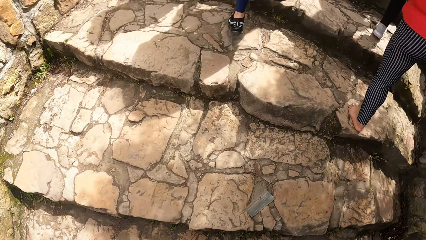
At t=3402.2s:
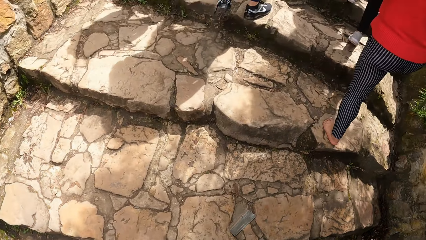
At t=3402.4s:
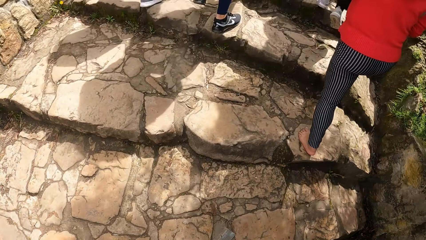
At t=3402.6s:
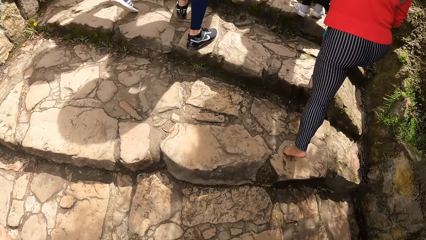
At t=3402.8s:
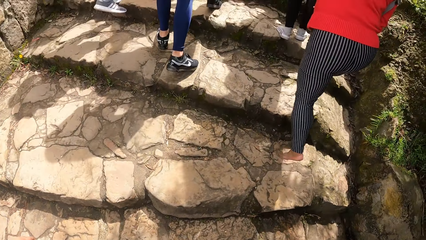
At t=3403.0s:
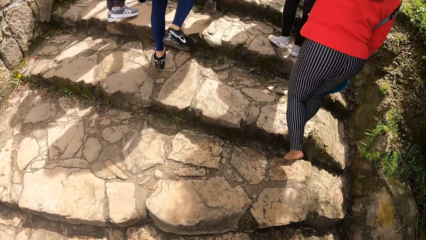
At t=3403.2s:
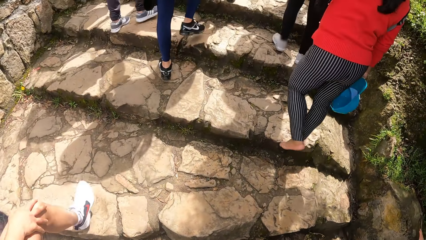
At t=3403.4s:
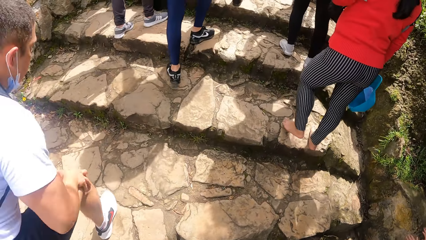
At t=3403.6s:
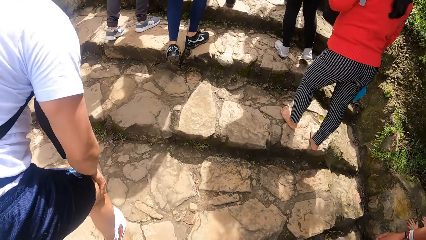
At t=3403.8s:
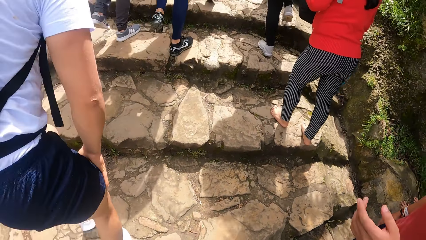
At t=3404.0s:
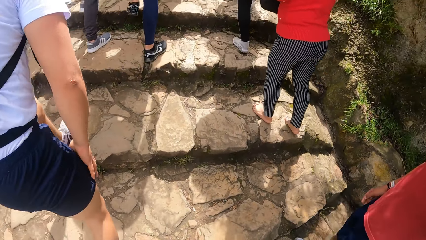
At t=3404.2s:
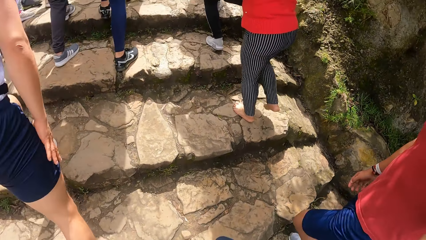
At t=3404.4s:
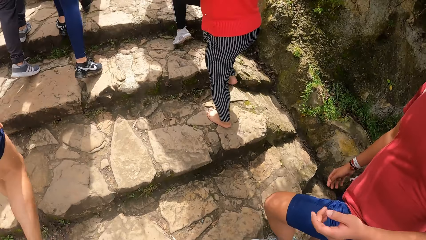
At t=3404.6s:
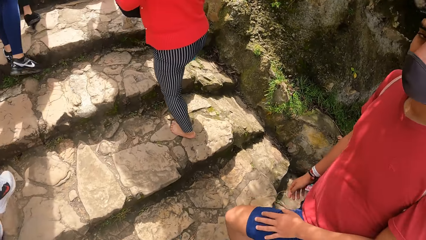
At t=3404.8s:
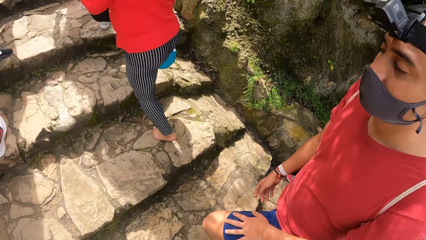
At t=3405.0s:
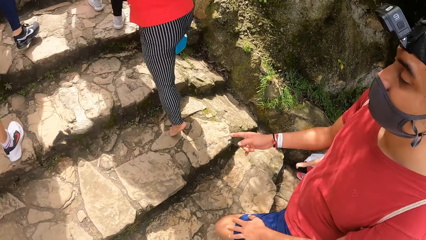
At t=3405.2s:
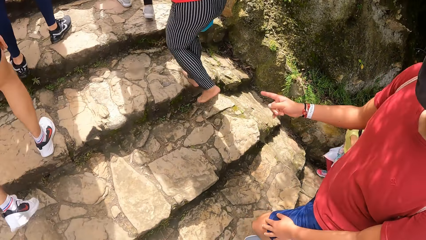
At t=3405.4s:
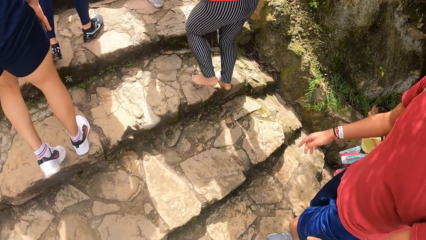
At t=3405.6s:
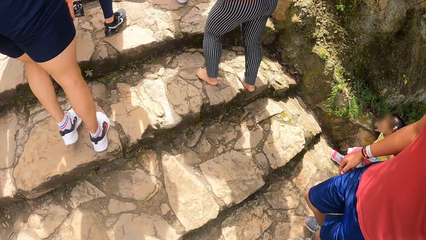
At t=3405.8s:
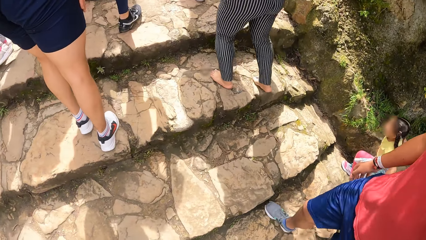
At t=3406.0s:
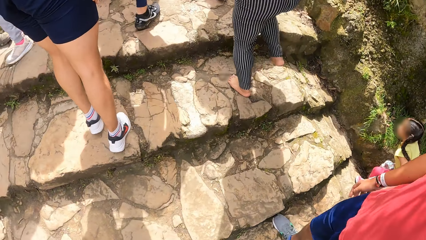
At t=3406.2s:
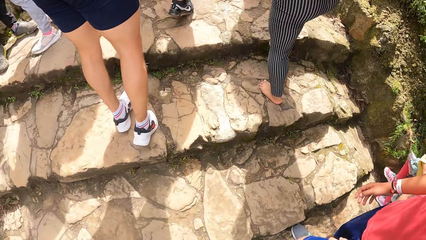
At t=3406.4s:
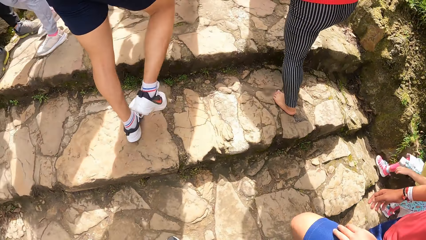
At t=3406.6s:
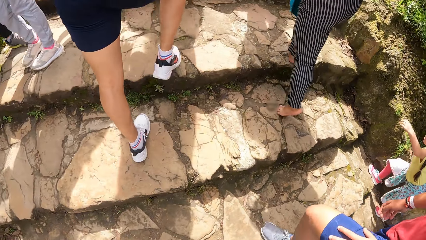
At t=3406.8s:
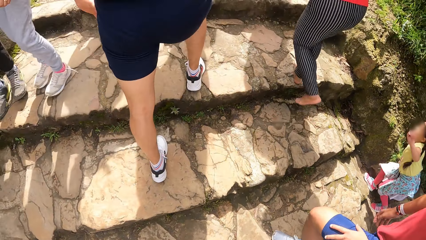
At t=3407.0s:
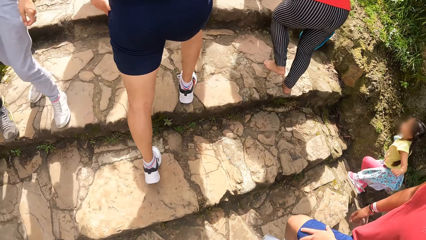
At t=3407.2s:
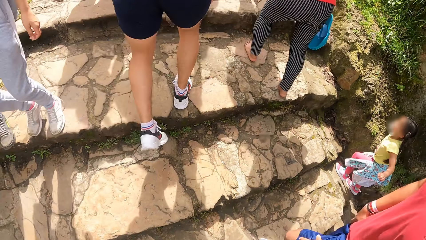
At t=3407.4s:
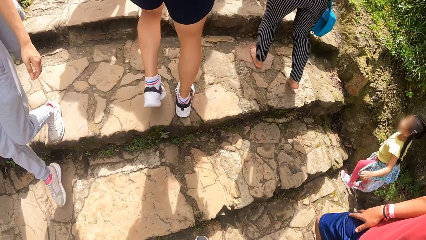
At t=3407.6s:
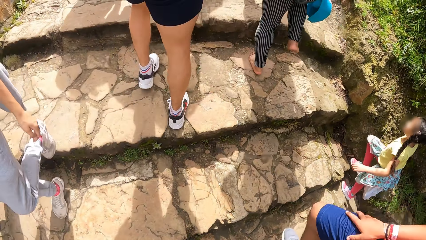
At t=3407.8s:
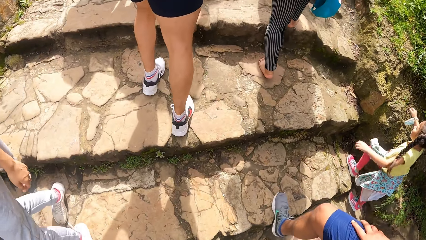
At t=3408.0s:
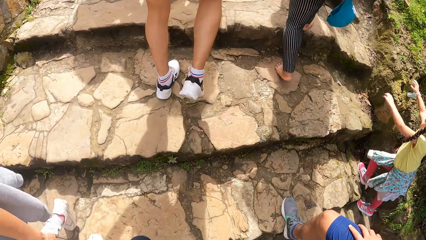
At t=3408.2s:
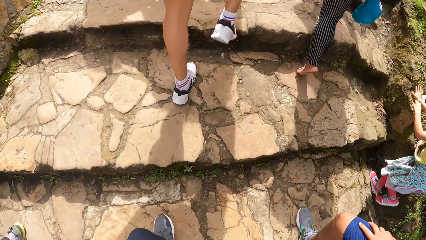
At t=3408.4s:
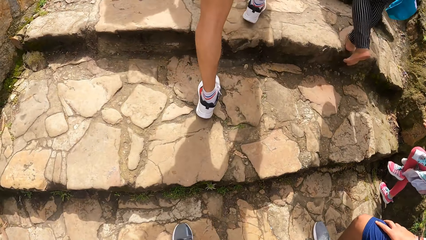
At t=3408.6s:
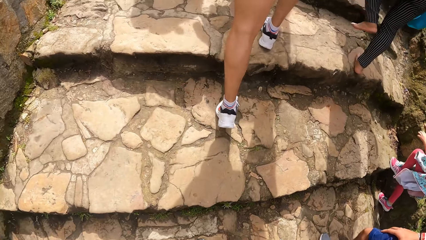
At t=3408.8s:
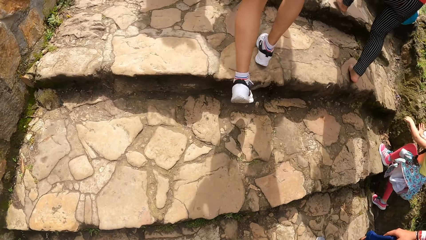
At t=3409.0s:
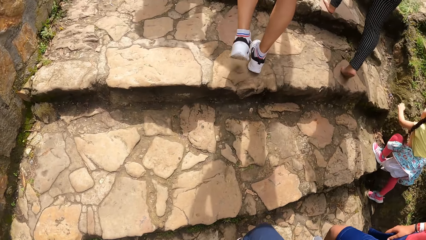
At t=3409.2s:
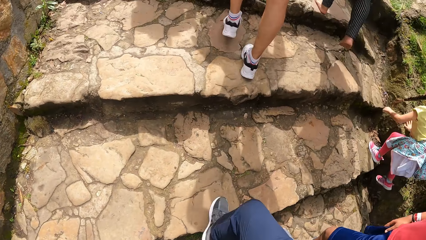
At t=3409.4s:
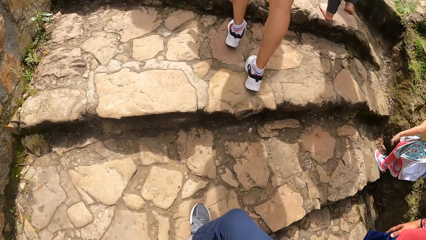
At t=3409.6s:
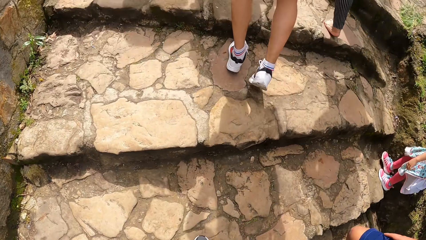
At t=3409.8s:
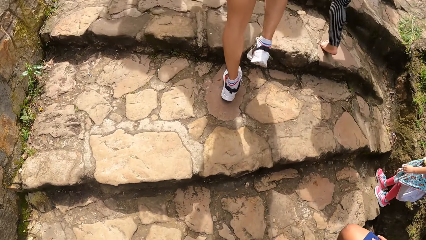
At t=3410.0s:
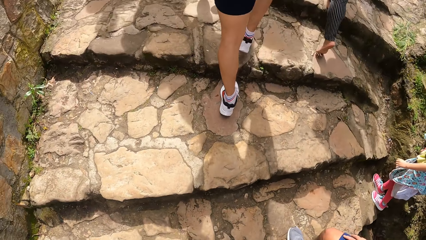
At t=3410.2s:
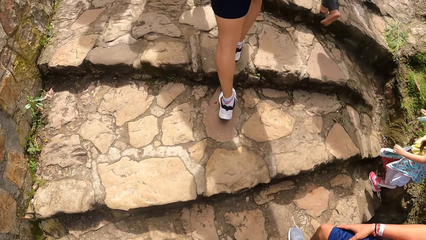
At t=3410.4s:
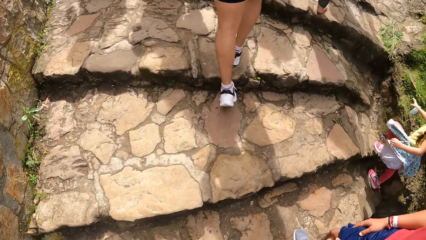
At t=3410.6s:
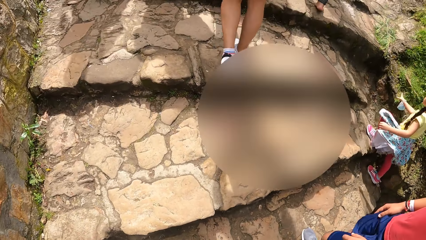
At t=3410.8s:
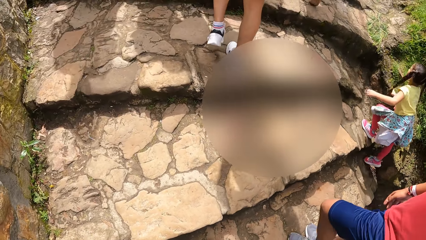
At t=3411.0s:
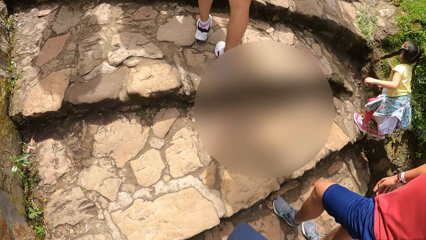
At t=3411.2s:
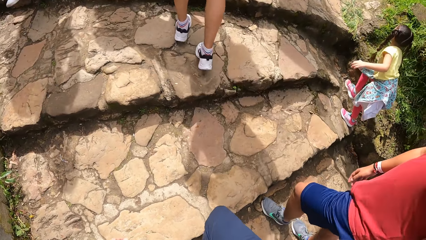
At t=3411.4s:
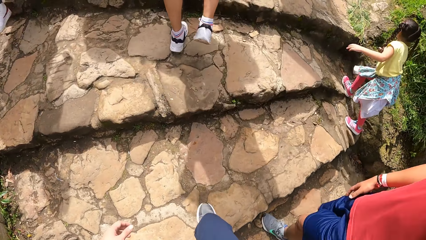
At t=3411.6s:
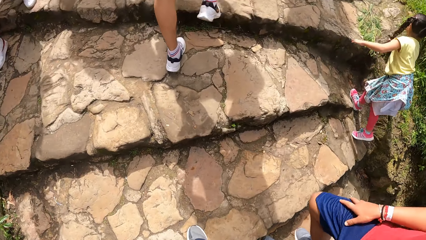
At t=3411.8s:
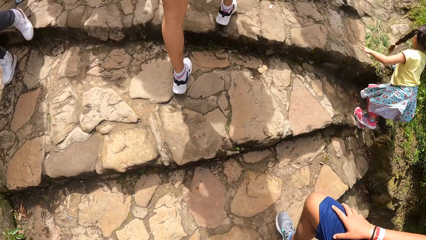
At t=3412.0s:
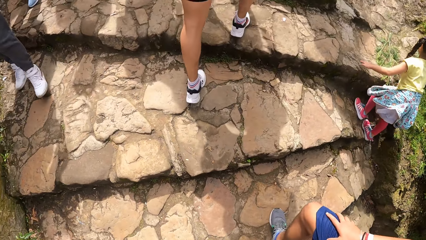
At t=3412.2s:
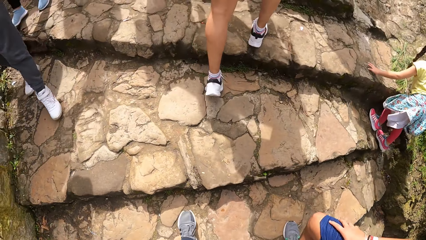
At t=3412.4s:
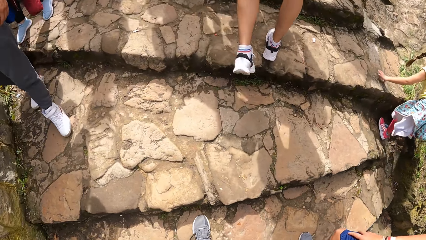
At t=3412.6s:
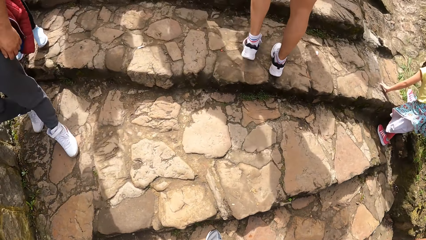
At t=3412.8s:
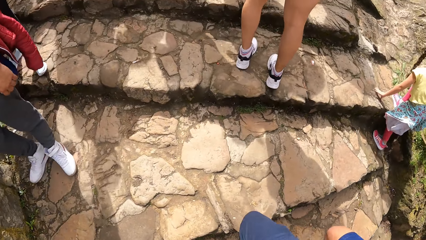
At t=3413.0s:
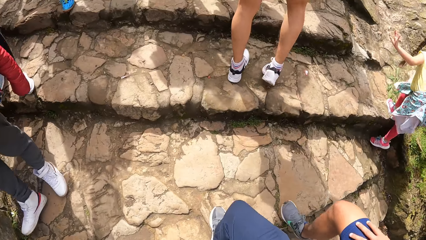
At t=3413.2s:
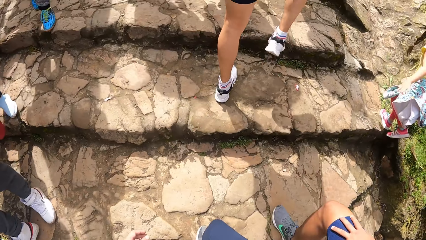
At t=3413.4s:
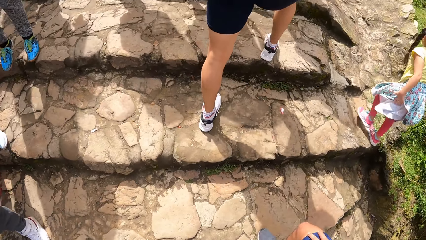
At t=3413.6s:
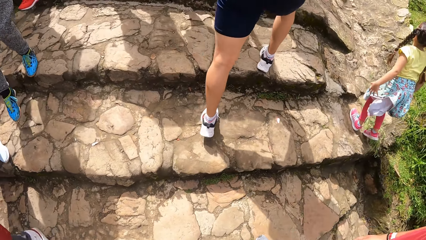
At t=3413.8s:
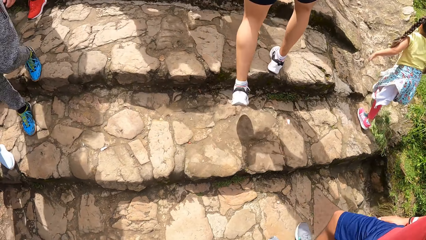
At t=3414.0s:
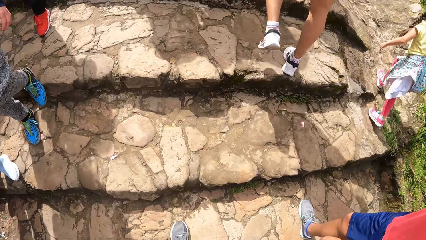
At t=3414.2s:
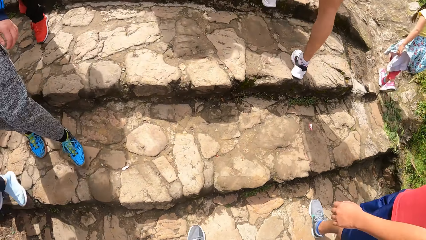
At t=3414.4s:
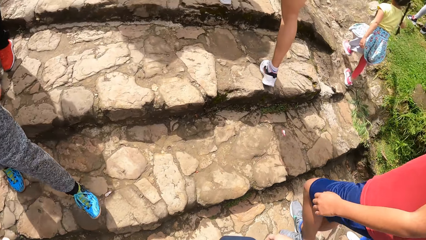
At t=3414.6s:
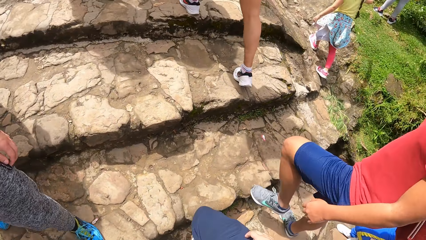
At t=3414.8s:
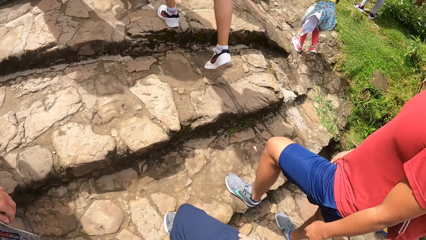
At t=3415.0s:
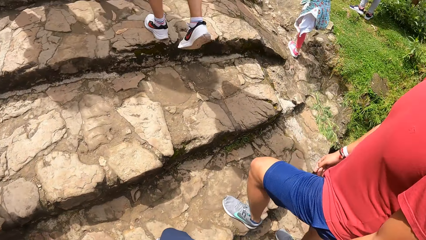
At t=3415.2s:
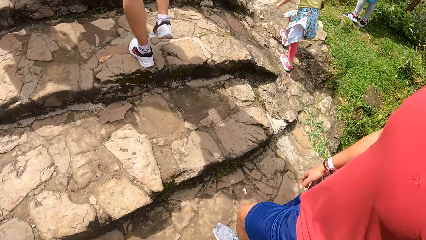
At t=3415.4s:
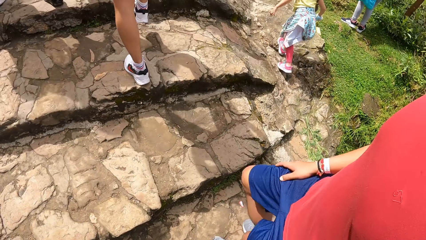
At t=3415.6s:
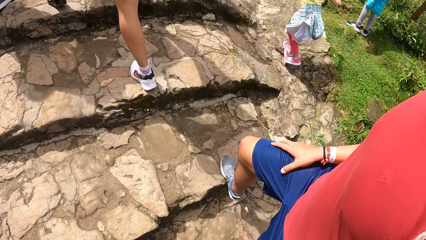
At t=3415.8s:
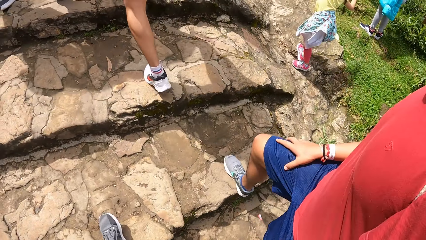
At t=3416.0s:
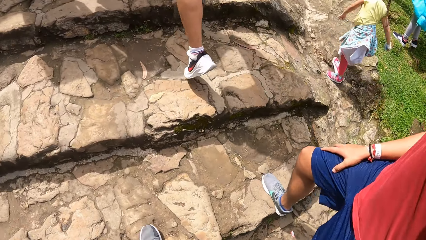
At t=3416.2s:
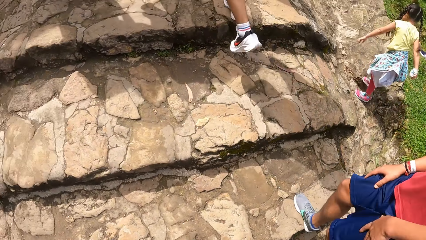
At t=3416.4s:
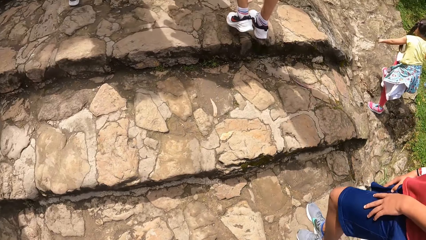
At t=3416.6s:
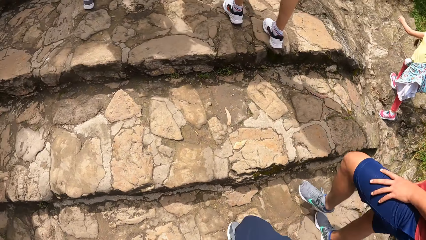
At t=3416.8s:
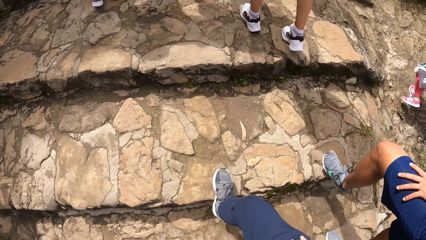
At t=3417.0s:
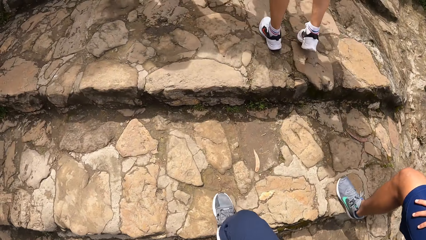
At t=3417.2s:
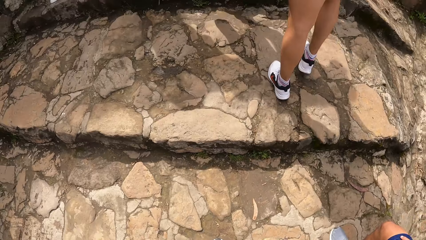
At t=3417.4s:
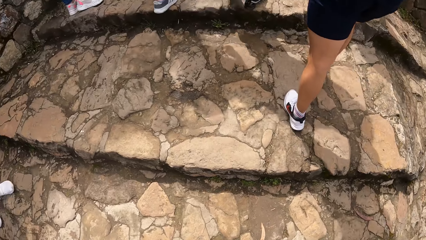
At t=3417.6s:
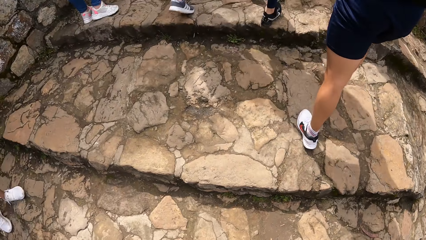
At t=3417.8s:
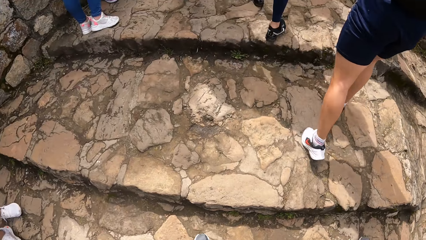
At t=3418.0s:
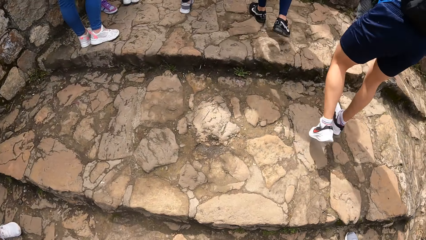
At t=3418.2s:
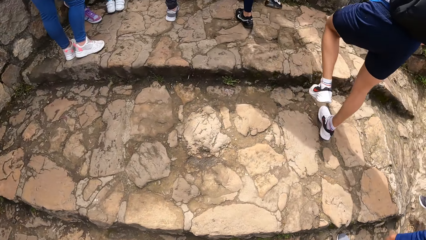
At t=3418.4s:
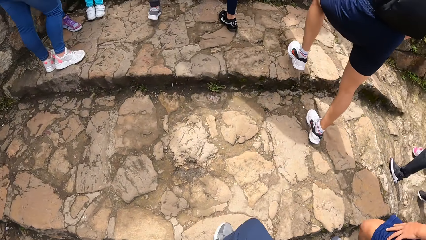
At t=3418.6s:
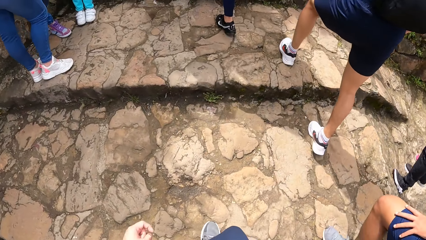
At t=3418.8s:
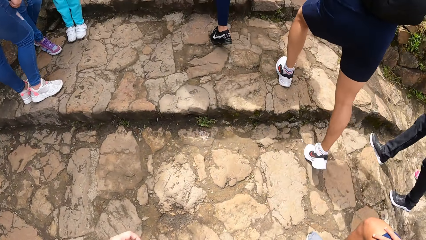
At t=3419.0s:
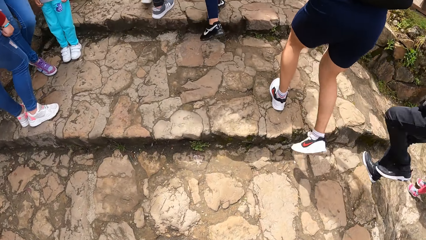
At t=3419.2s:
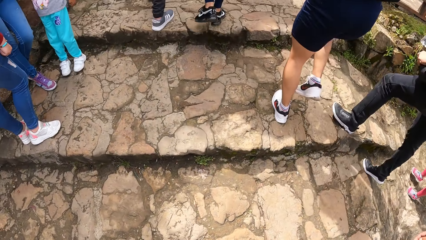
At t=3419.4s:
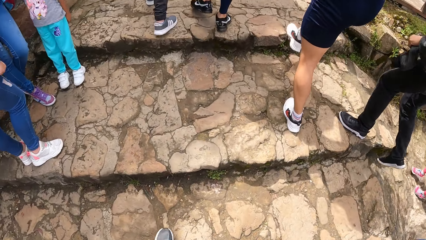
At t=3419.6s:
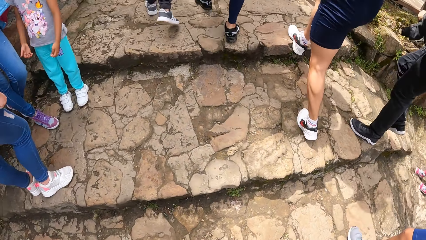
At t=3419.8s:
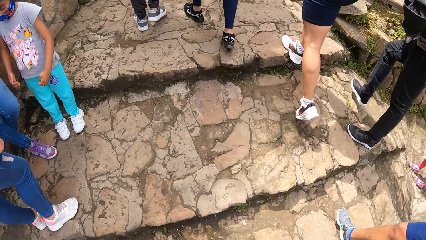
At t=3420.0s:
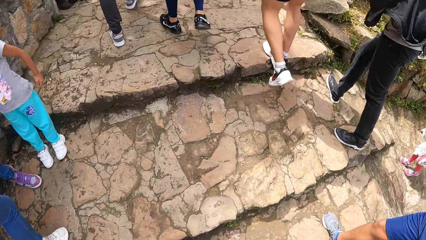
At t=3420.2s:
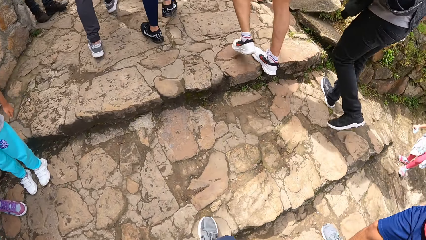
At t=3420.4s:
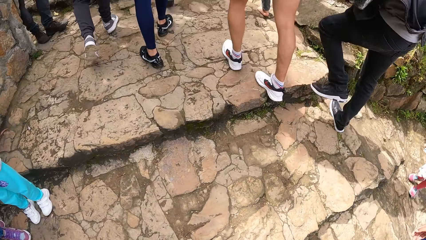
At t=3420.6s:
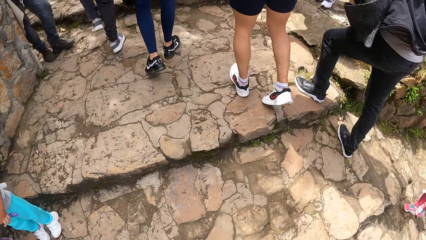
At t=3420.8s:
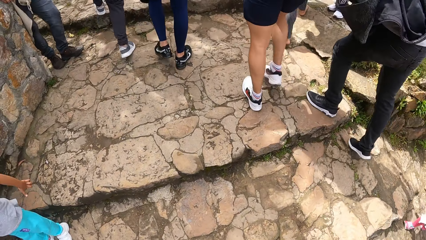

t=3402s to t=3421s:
The man places his left hand on his left lap. He points to a woman. He places his right hand on his right lap. He places his left hand on his left lap. He places his right hand on his right lap.
